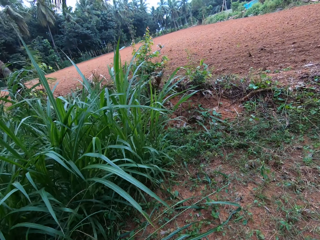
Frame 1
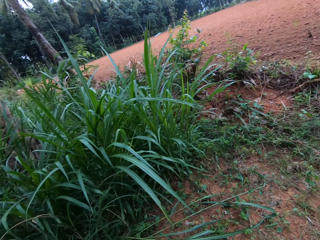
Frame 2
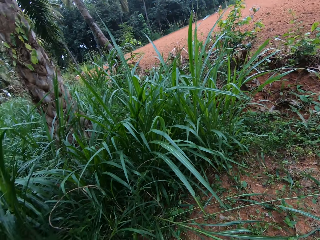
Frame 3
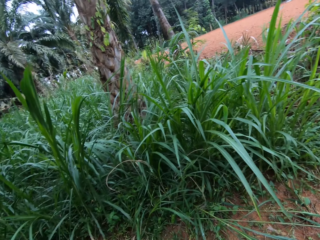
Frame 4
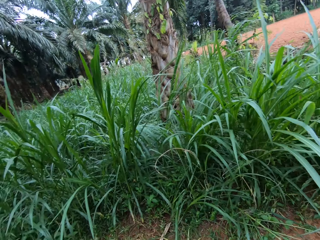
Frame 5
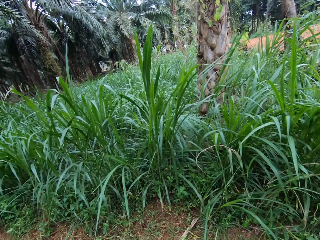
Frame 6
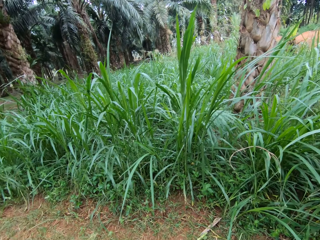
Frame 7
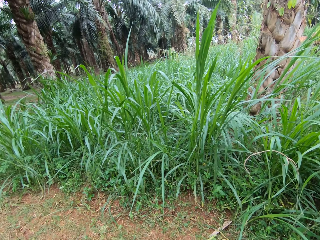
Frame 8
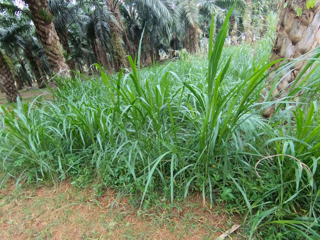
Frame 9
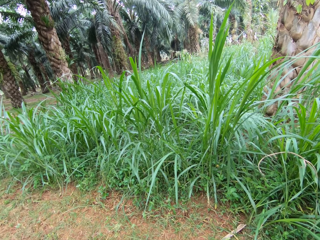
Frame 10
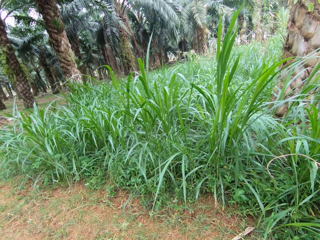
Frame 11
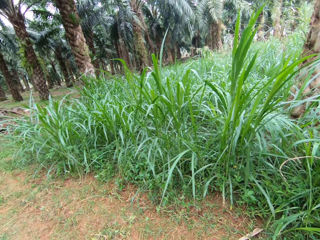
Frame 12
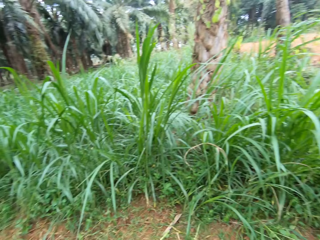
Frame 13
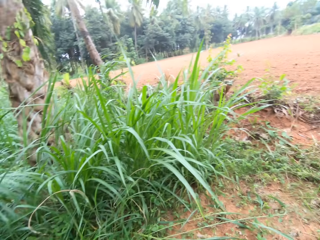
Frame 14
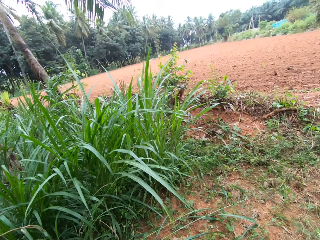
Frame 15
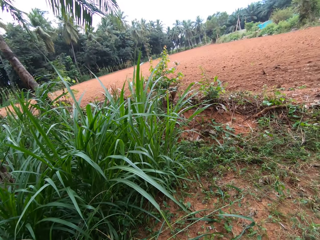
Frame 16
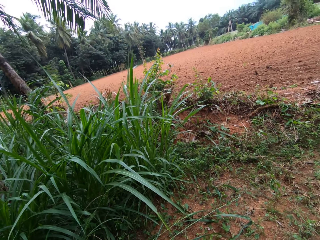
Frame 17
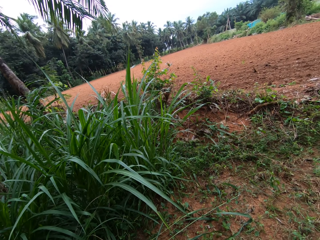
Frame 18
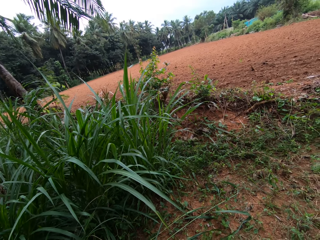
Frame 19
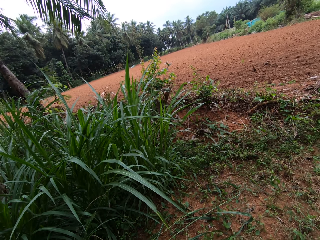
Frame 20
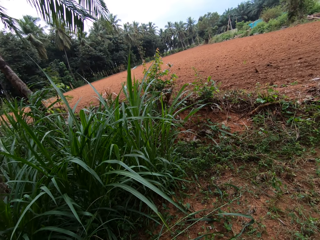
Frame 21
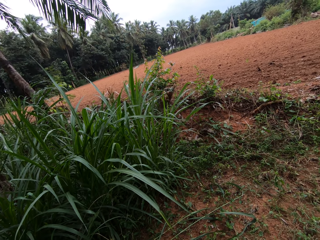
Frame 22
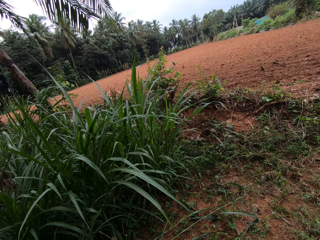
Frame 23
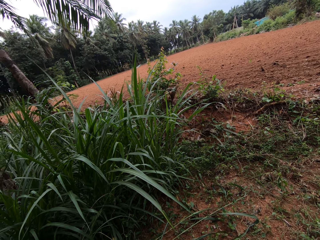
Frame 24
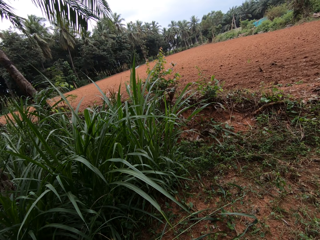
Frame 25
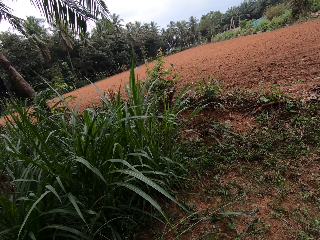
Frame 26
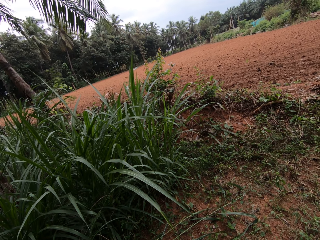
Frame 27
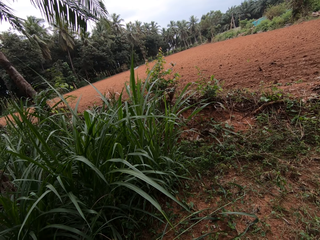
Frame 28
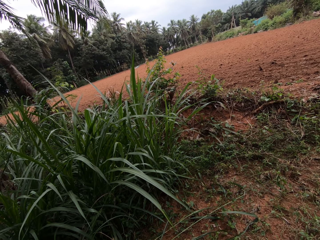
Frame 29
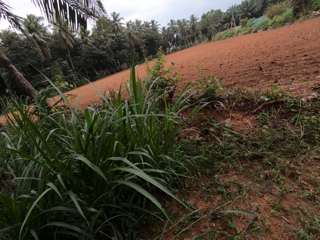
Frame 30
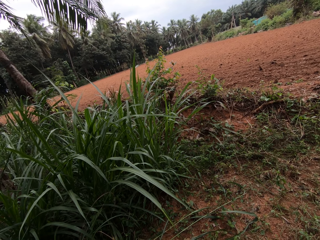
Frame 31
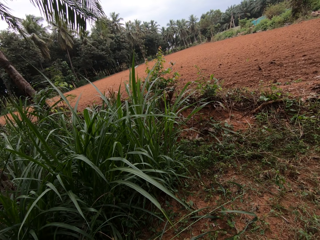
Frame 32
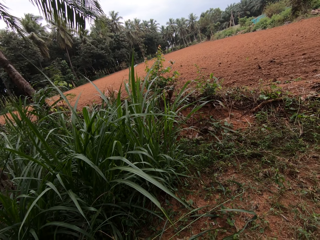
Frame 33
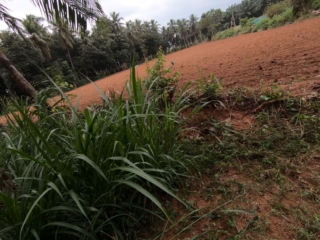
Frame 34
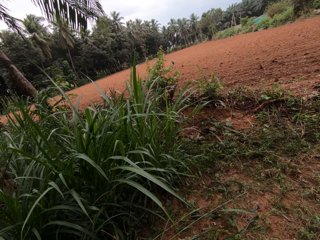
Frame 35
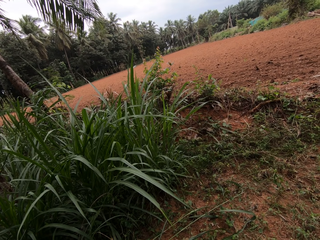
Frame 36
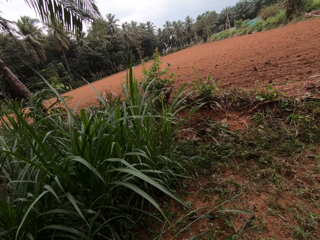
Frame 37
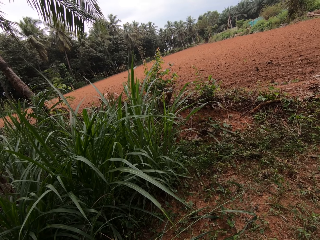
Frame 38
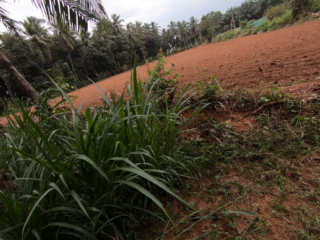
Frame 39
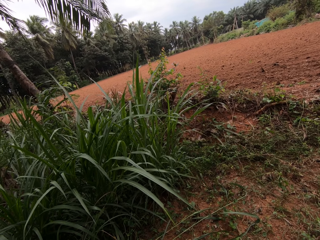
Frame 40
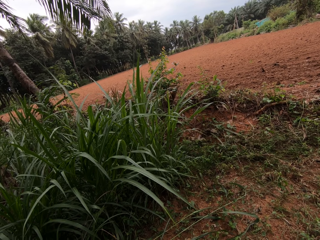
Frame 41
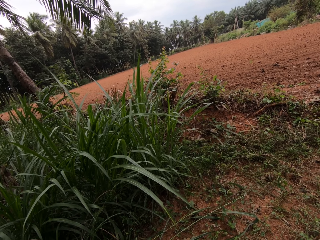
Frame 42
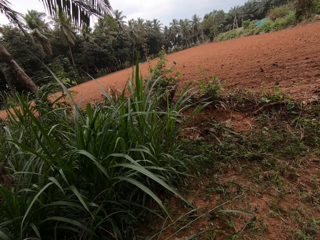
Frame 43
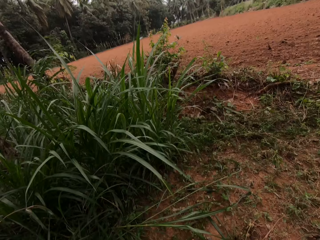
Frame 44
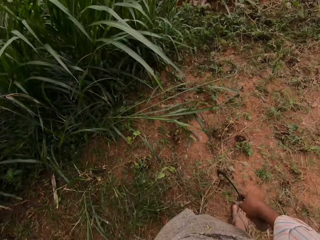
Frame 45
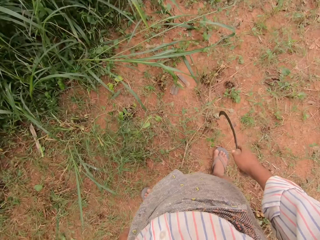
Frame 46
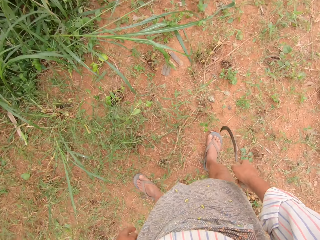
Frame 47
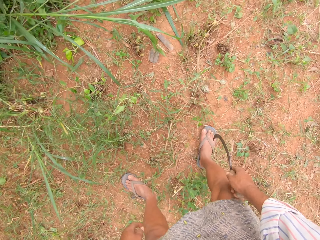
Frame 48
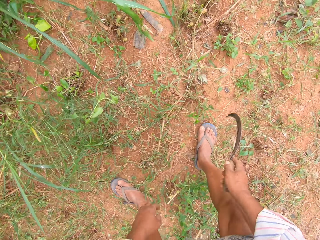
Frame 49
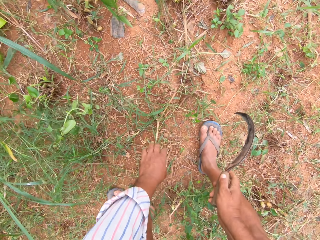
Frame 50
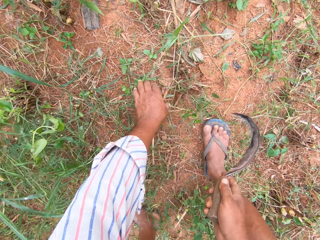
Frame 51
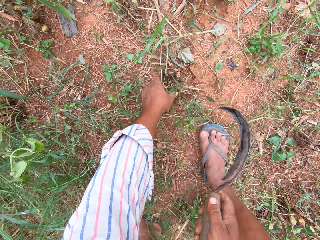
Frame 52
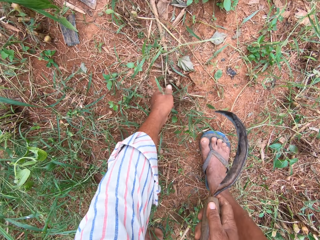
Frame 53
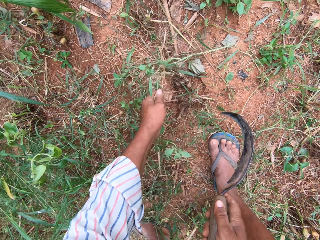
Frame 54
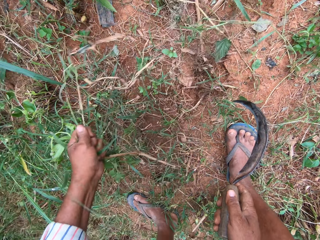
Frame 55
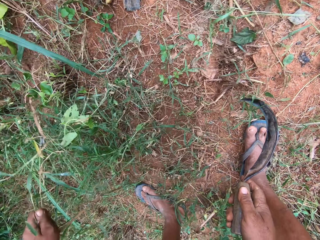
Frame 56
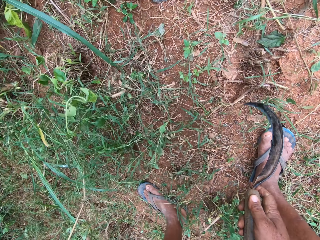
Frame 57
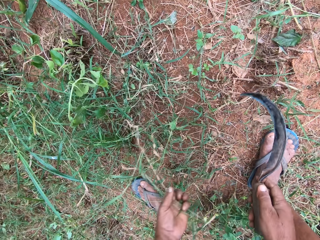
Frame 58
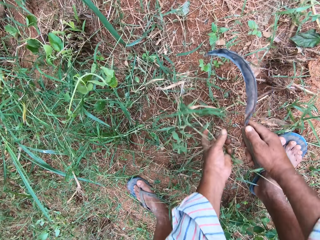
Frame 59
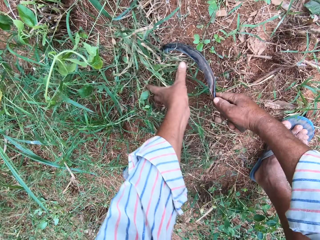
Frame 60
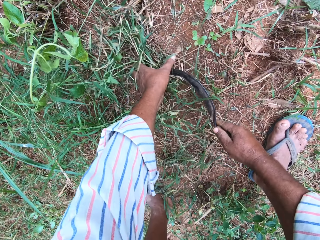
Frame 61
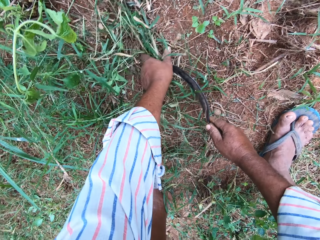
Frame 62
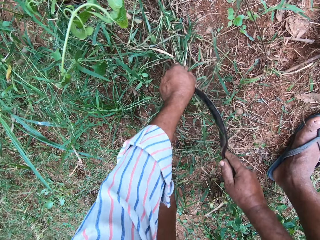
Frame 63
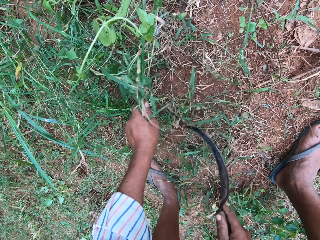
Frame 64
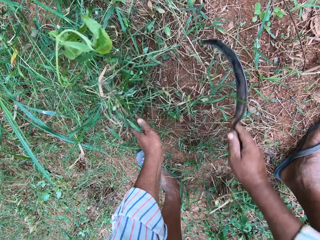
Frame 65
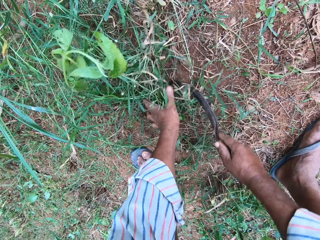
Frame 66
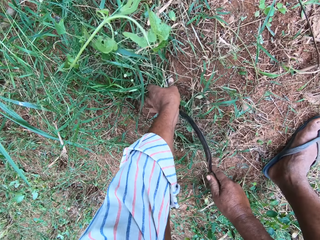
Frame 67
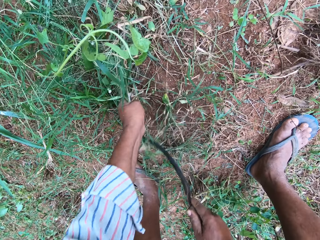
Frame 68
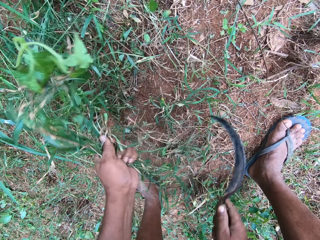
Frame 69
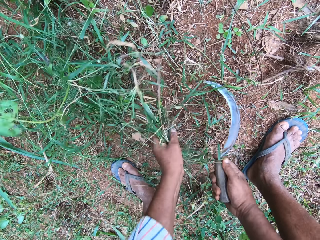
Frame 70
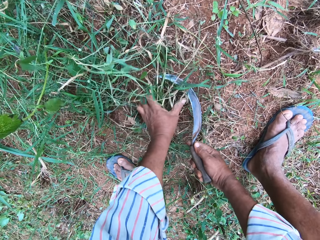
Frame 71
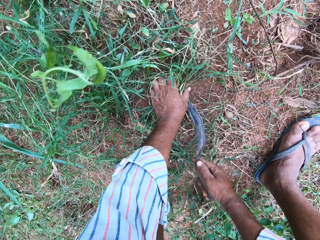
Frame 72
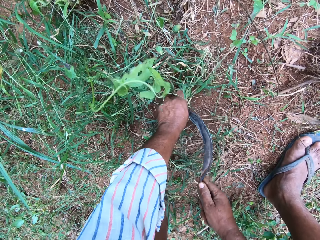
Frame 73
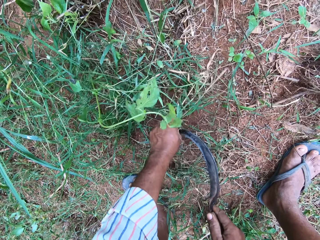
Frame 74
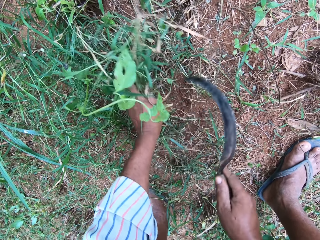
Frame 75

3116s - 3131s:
The camera wearer looks around the farm. He pulls the small grass from the ground with his hand. He cuts the grasses into his hand on the farm with the hand sickle.

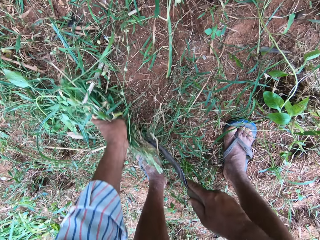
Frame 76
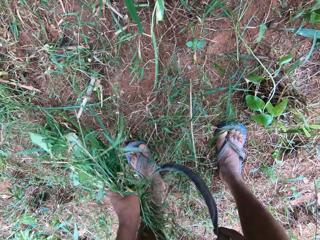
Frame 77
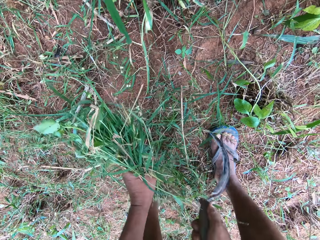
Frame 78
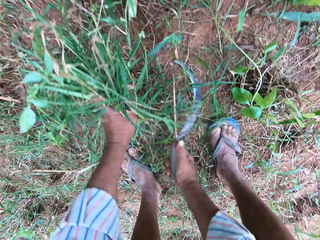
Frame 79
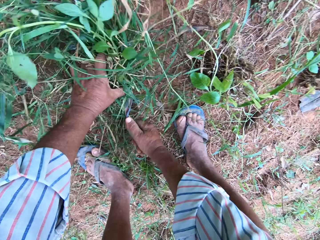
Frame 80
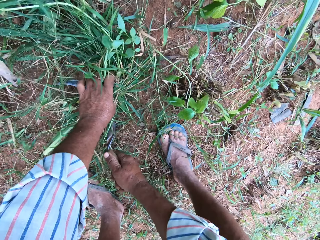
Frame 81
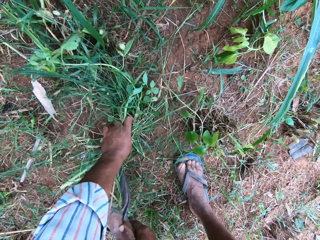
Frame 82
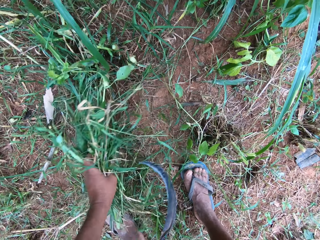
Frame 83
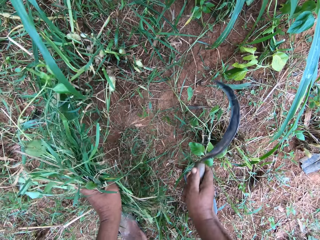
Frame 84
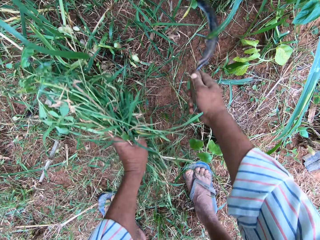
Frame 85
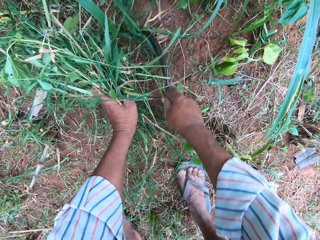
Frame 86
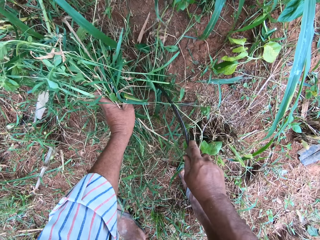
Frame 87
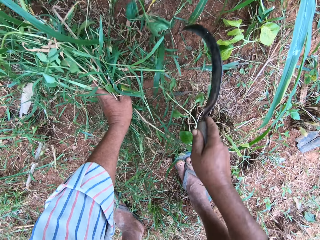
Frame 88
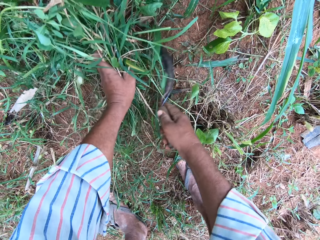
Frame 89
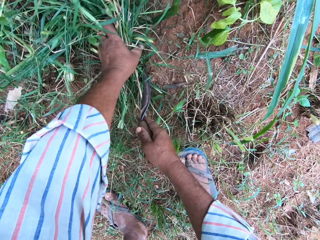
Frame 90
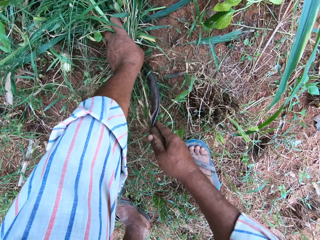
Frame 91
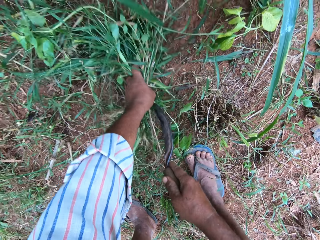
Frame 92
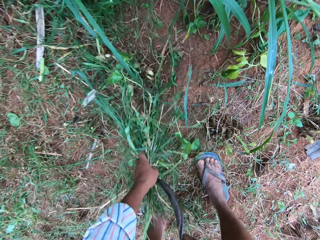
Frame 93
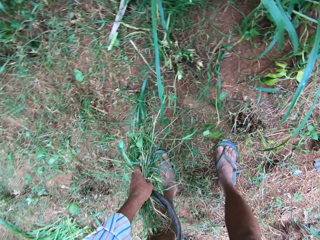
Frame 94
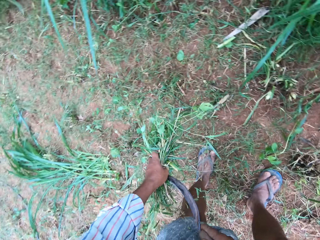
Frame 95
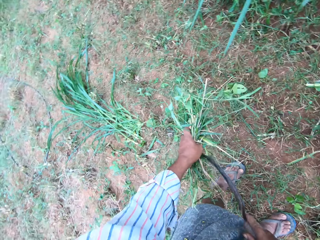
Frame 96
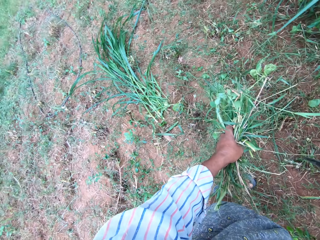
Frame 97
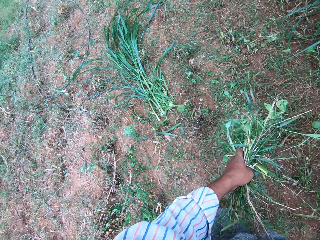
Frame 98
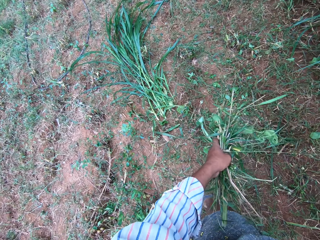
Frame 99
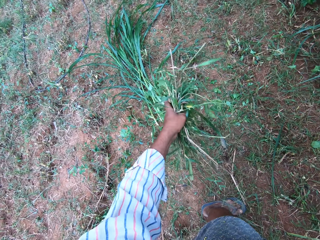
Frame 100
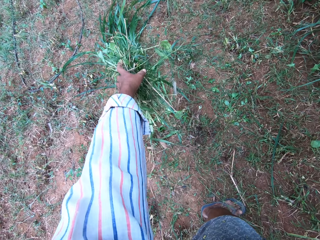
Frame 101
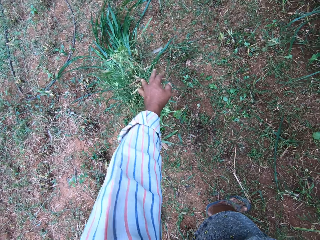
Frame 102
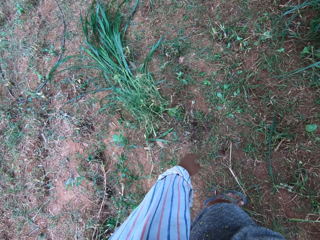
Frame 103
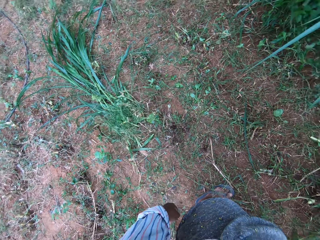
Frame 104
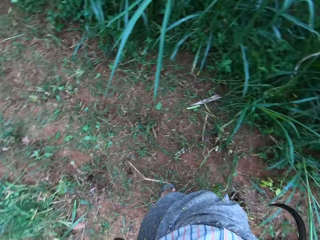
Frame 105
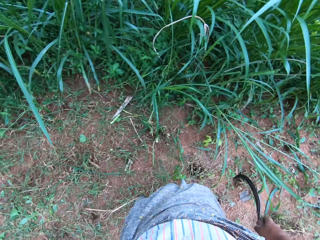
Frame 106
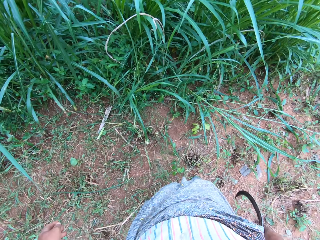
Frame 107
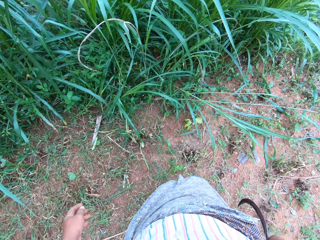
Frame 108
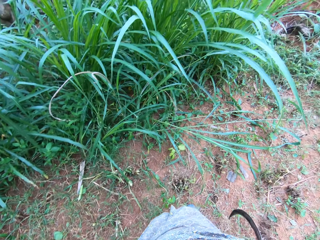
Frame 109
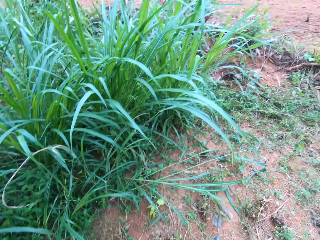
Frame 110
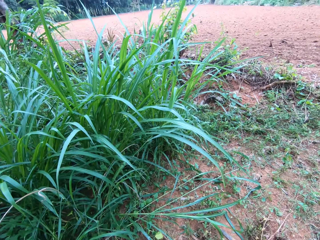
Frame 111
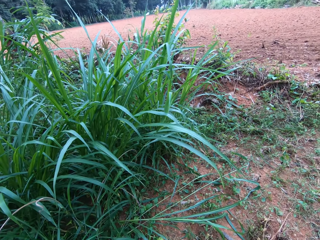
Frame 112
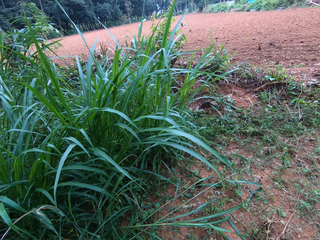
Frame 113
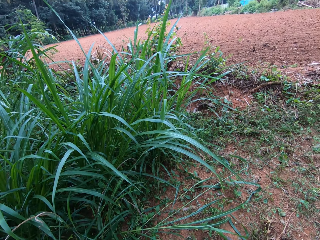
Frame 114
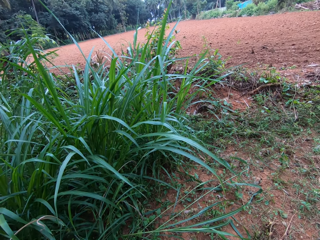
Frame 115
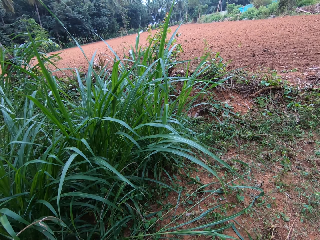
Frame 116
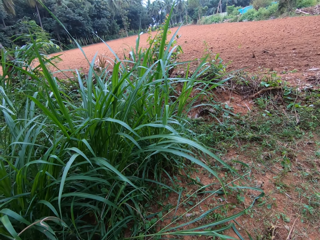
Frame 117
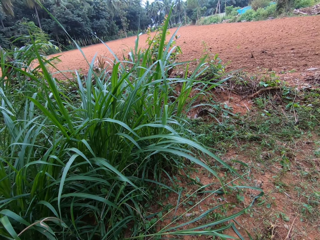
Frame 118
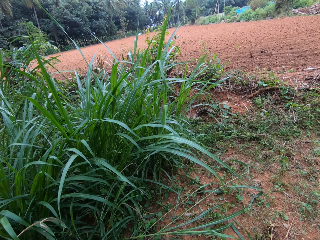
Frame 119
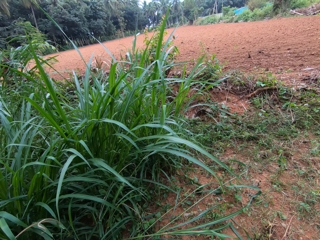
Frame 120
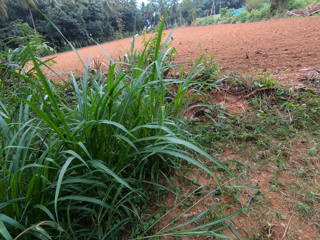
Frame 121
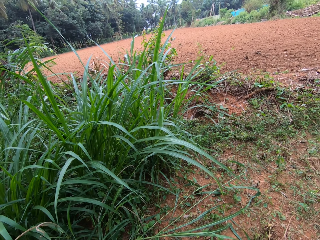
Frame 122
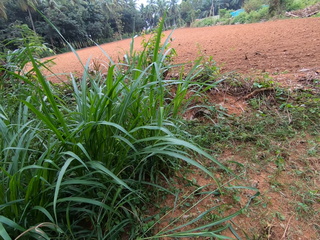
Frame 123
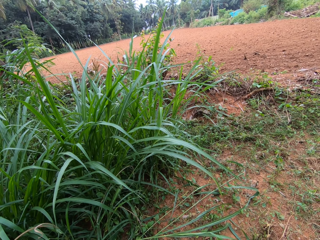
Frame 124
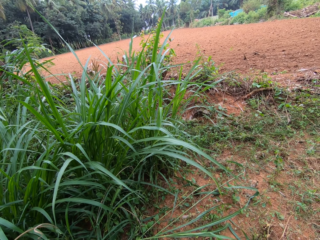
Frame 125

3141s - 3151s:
The camera wearer drops the grasses on the ground with other grasses. They look around.
